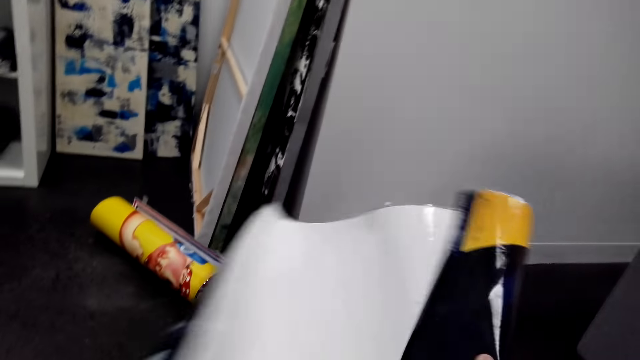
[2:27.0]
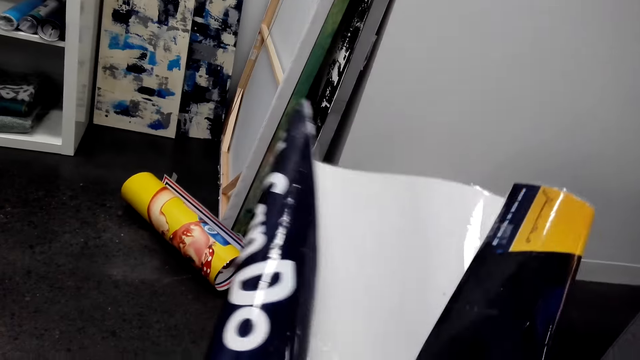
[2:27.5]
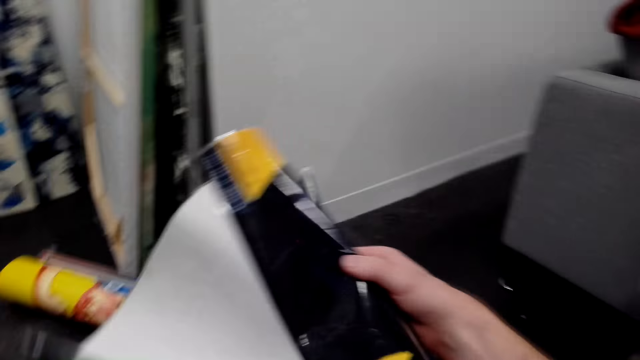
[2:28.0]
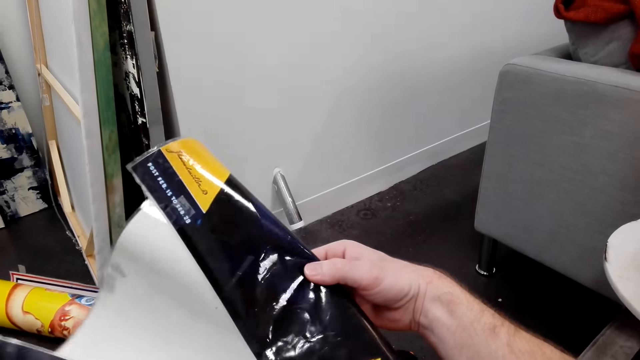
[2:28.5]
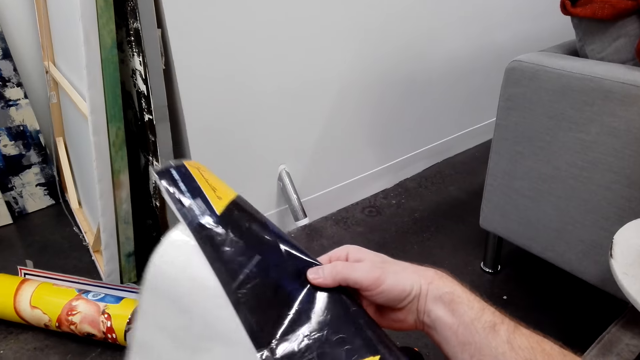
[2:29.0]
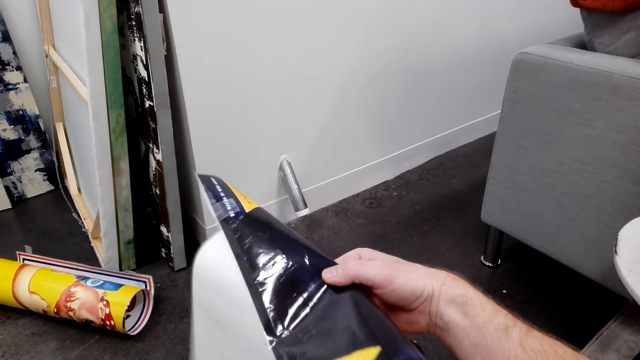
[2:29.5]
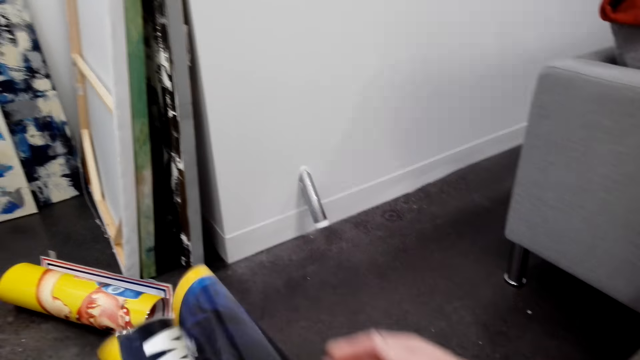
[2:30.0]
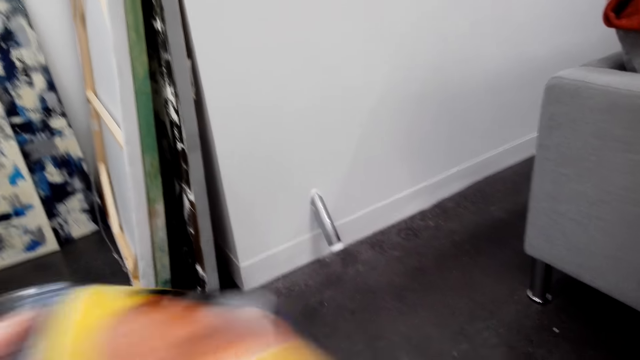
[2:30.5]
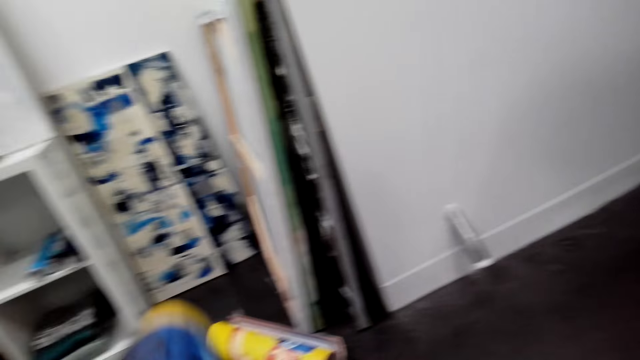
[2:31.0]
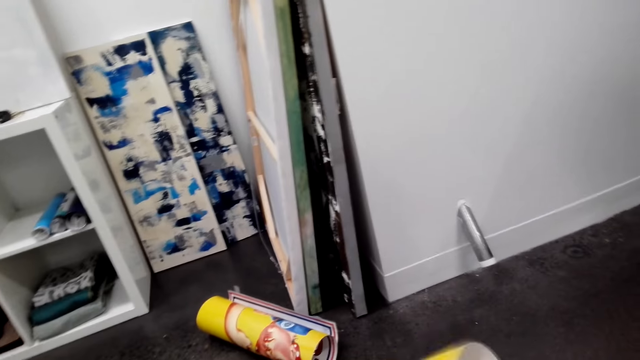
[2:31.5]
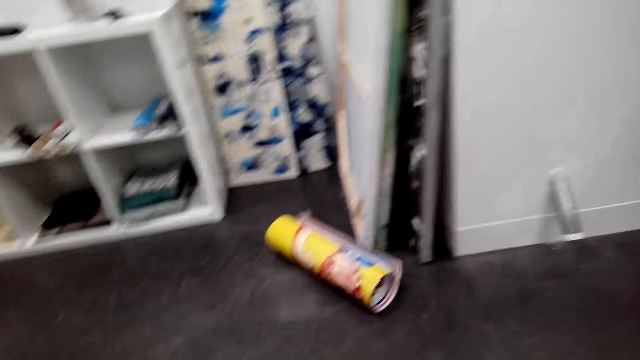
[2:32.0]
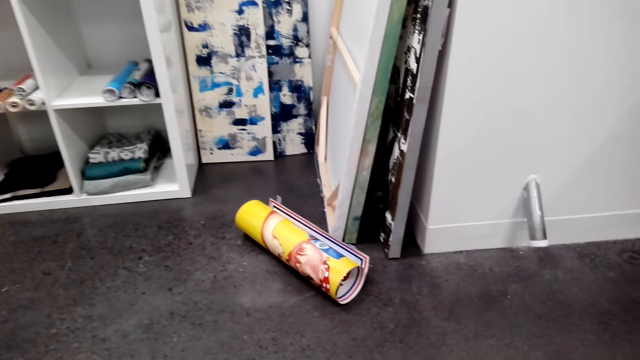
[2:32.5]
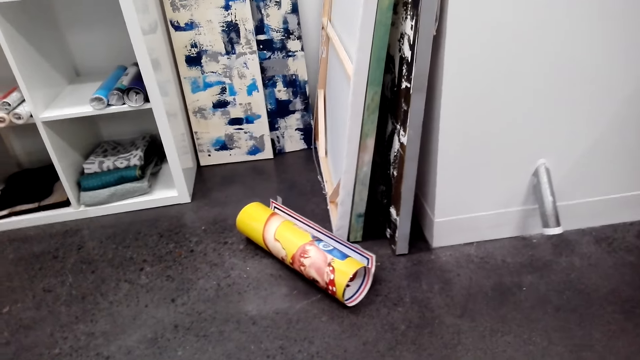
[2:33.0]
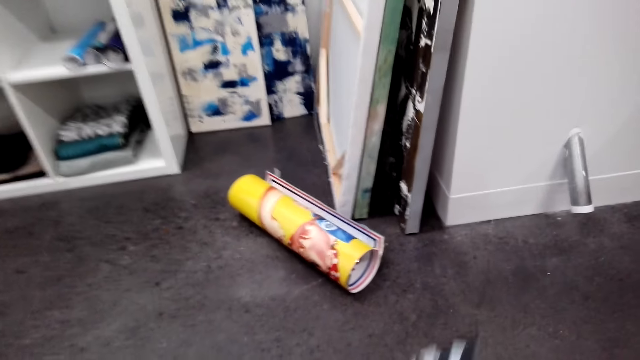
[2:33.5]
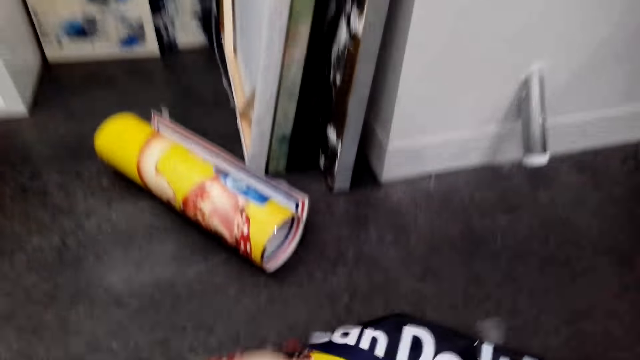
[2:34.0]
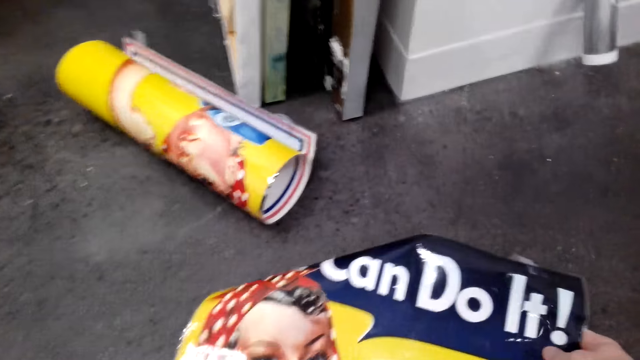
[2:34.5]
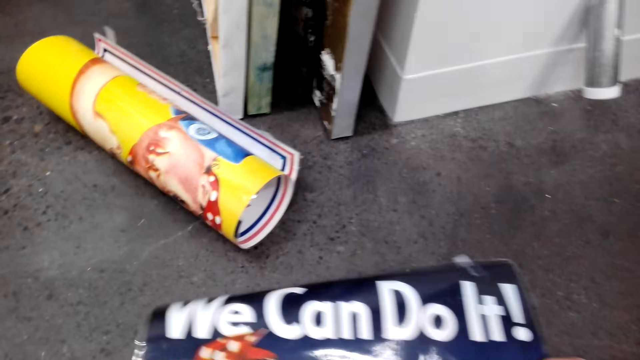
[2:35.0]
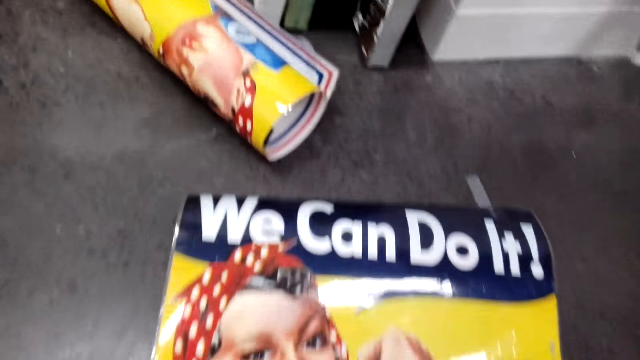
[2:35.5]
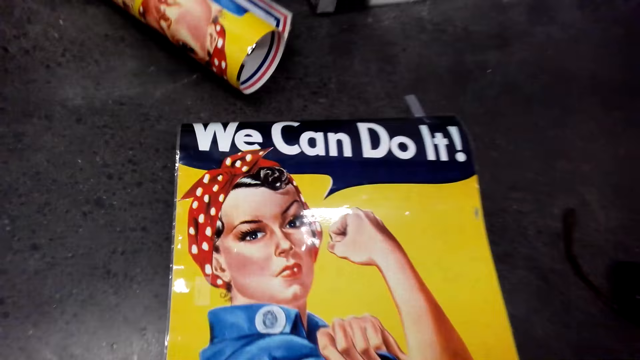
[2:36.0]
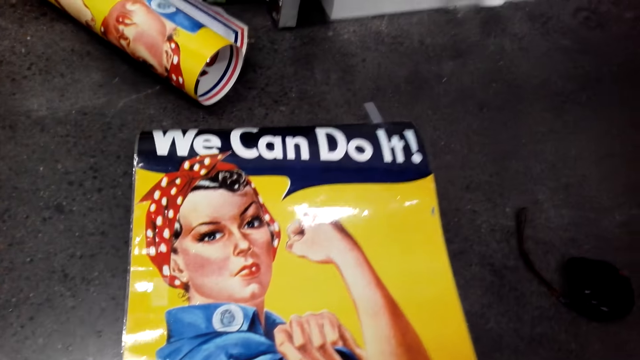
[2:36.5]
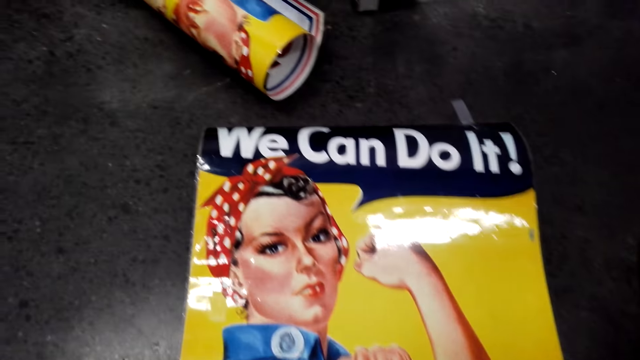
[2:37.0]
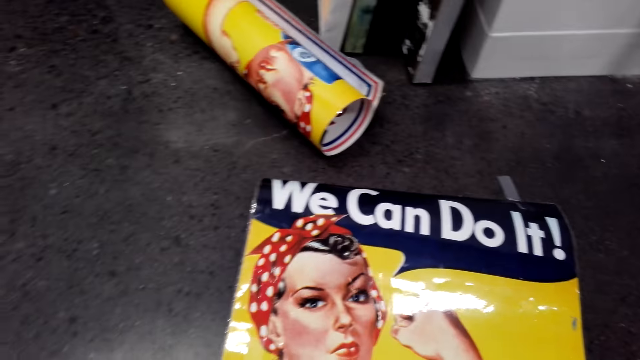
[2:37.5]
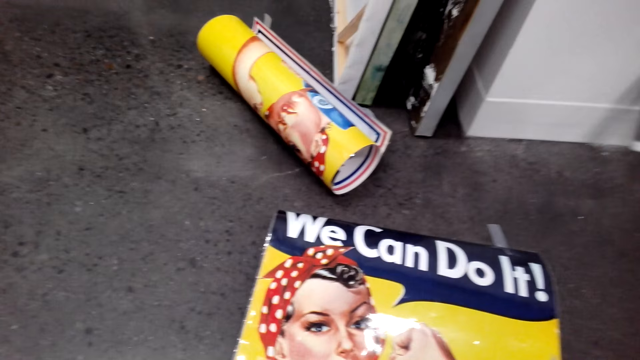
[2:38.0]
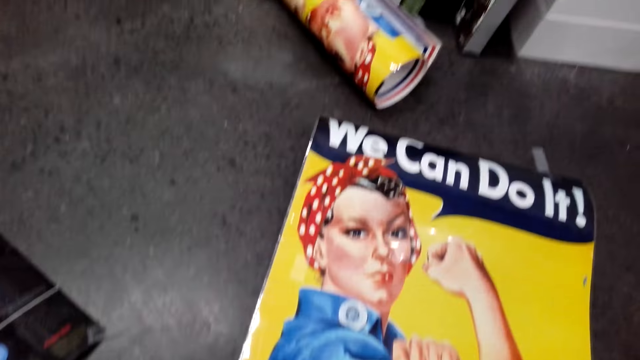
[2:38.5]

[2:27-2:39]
The camera wearer looks at a paper. They stretch the paper. They look around. They stretch the paper. They place the wallpaper on the floor. They look around.

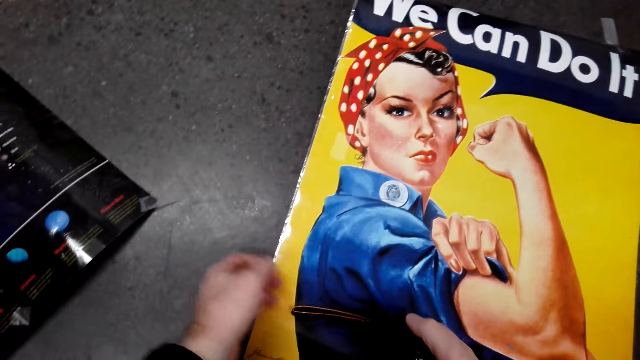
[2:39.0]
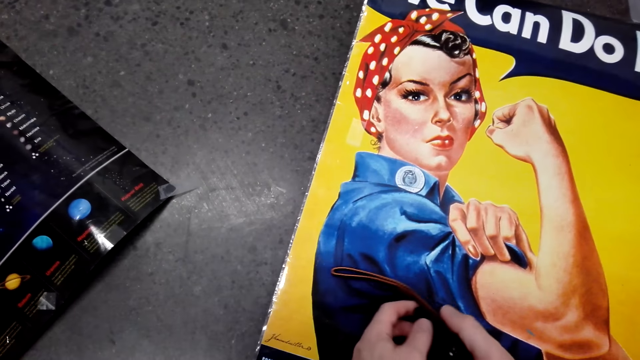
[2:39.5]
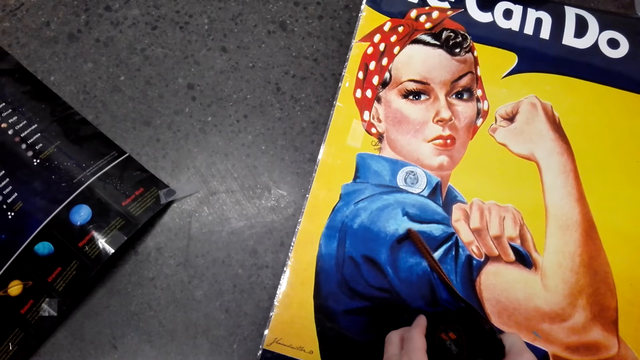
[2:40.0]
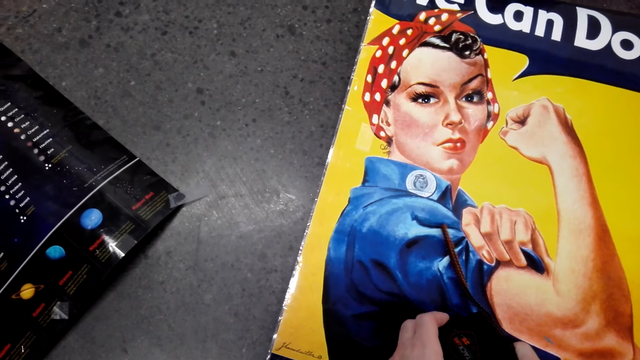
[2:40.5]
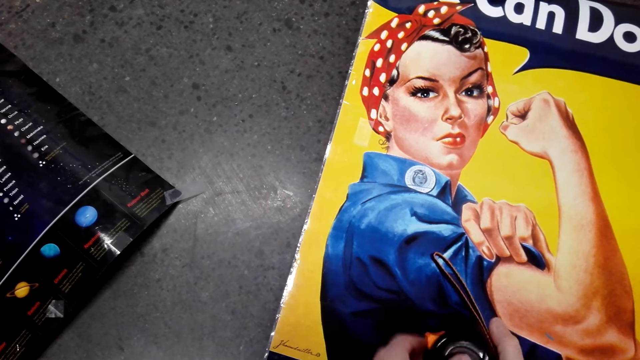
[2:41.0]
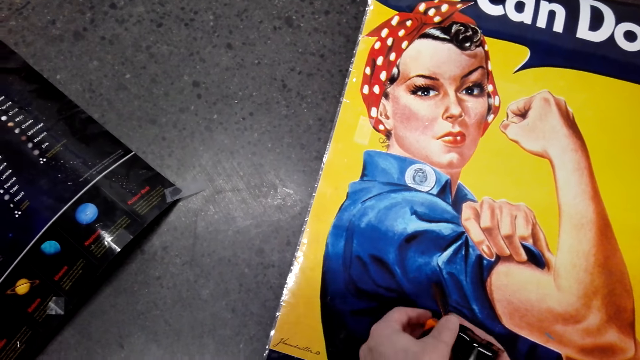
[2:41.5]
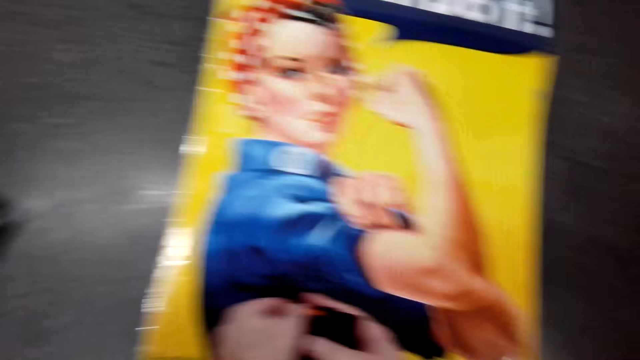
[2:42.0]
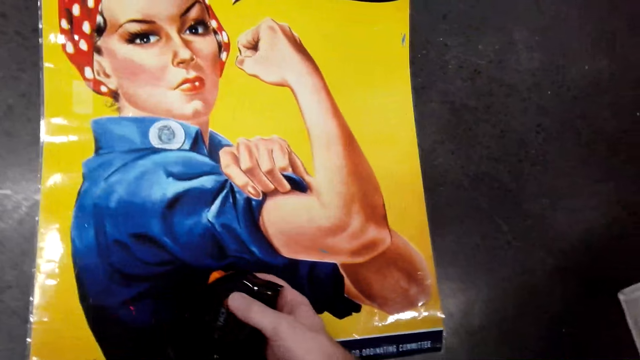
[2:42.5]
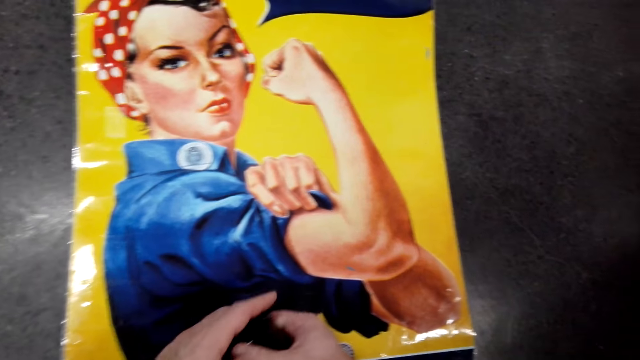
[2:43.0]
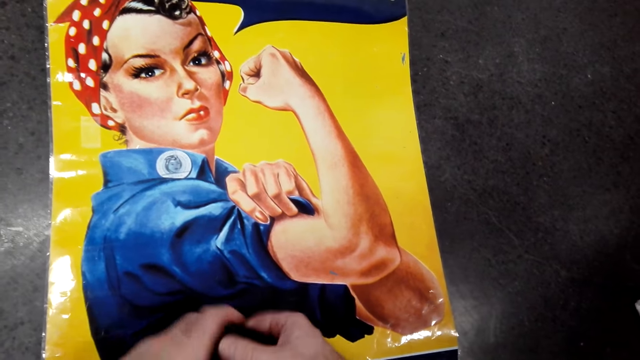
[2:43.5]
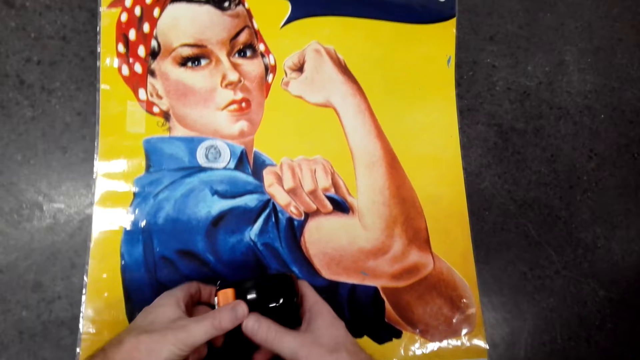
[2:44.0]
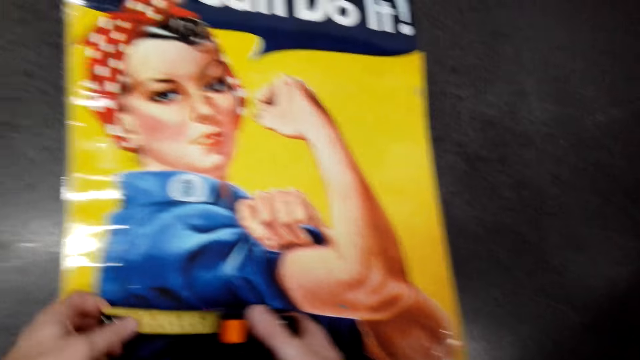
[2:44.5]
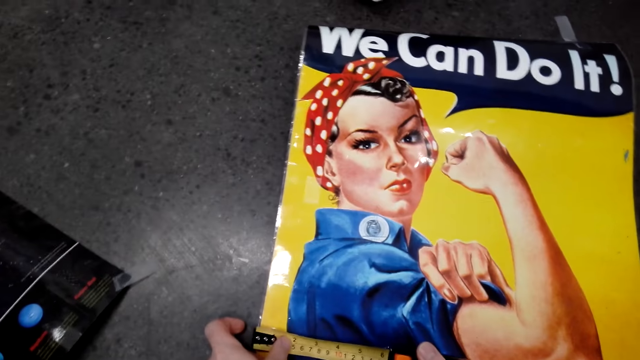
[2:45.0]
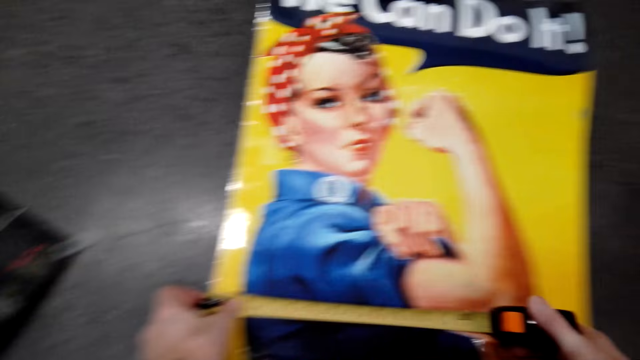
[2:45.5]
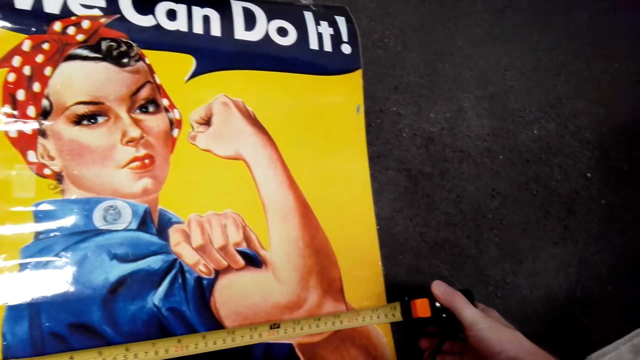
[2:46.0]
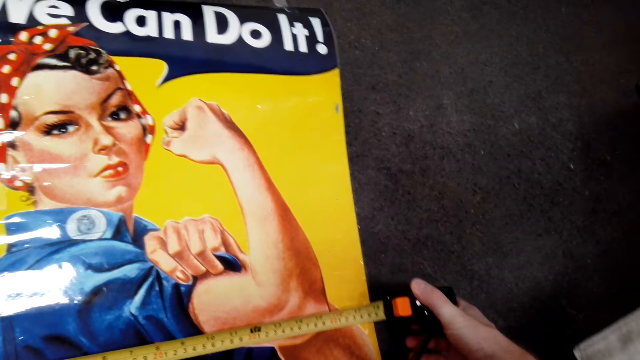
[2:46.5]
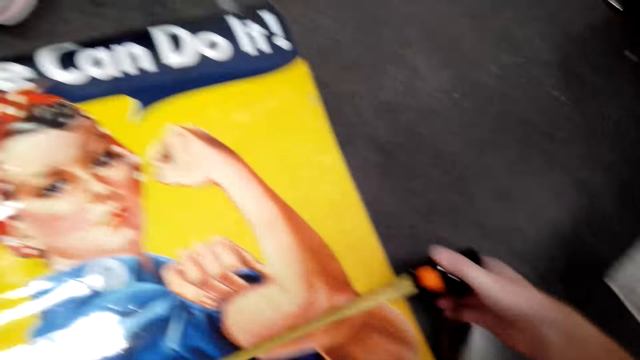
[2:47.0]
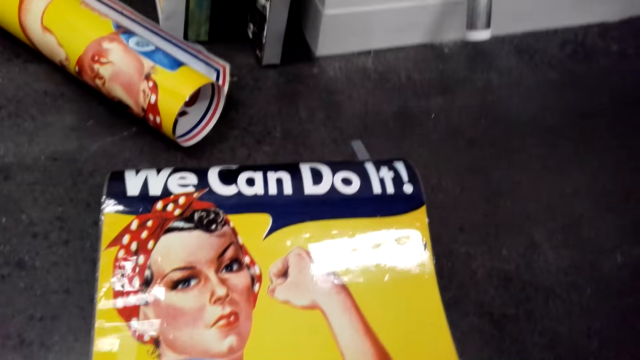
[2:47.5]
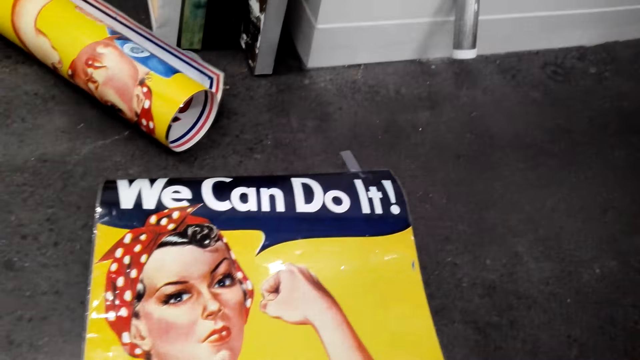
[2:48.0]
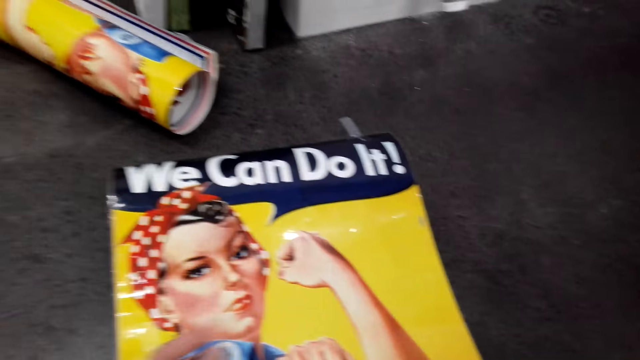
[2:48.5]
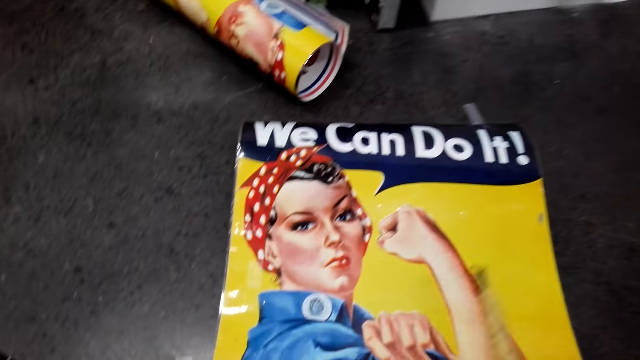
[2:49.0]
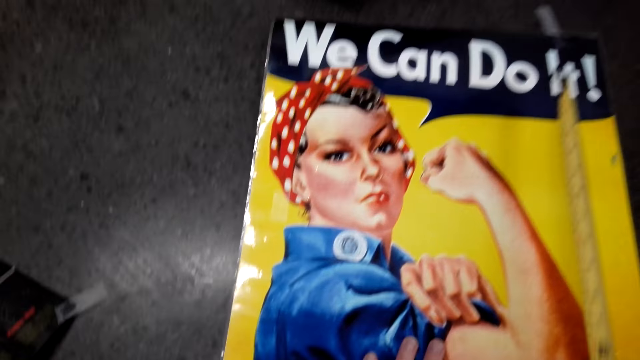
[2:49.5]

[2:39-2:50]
The camera wearer holds the tape measure. They pull the tape measure. They measure the wallpaper with the tape measure. They look around.
